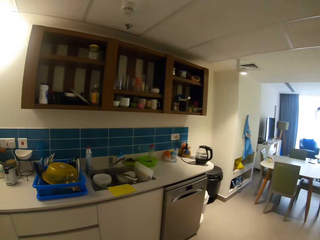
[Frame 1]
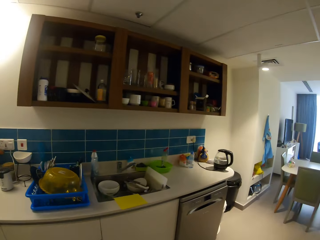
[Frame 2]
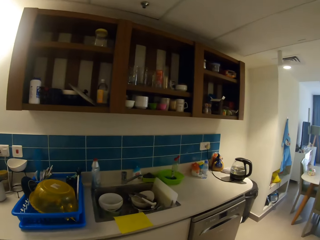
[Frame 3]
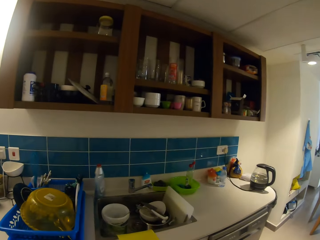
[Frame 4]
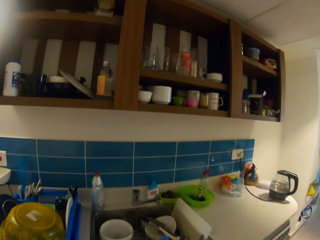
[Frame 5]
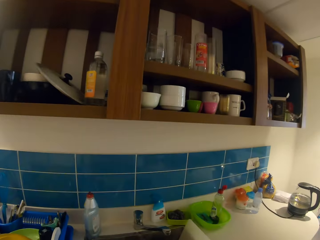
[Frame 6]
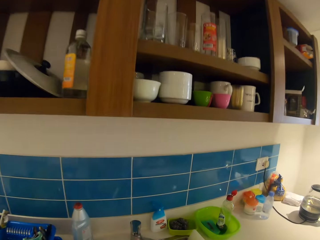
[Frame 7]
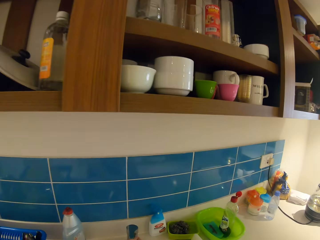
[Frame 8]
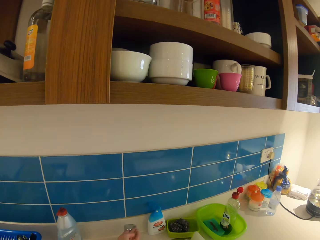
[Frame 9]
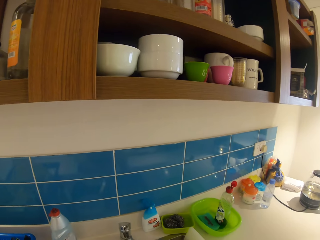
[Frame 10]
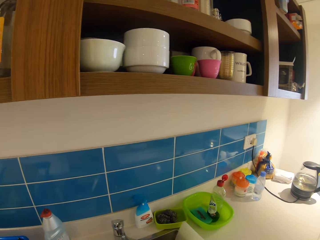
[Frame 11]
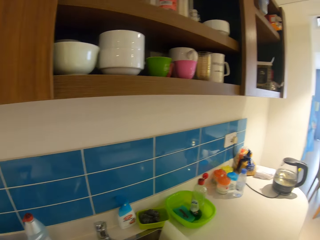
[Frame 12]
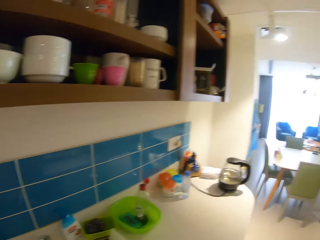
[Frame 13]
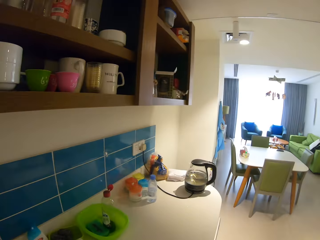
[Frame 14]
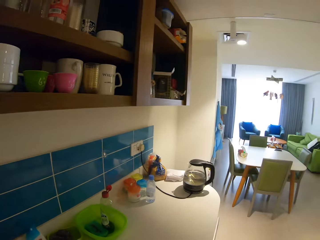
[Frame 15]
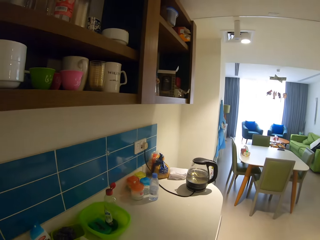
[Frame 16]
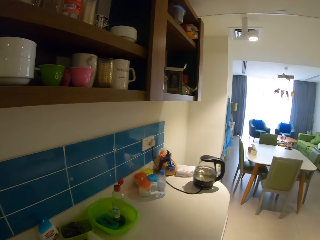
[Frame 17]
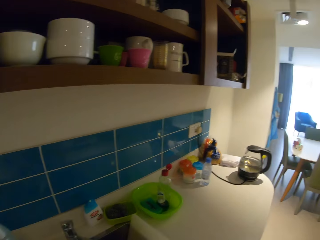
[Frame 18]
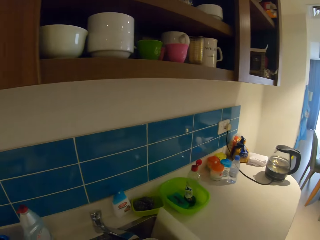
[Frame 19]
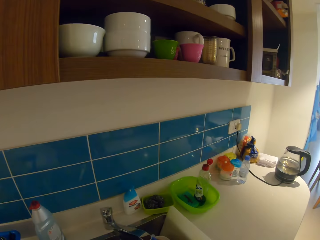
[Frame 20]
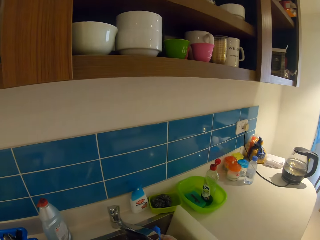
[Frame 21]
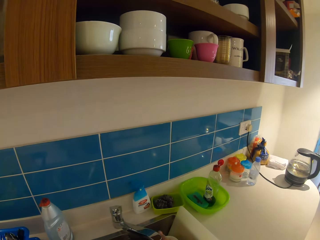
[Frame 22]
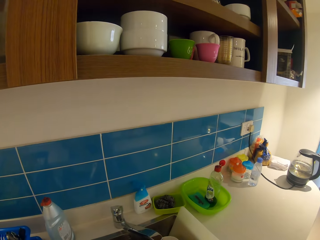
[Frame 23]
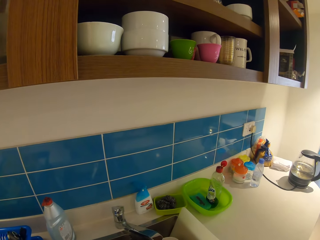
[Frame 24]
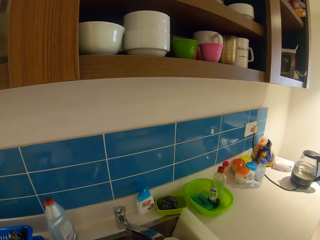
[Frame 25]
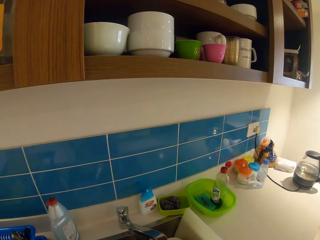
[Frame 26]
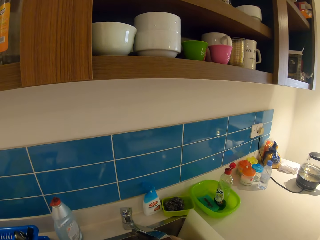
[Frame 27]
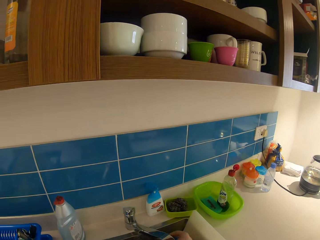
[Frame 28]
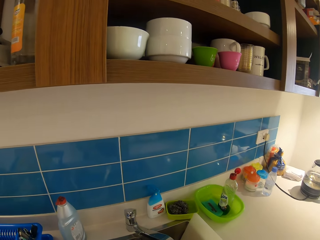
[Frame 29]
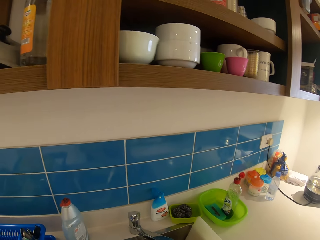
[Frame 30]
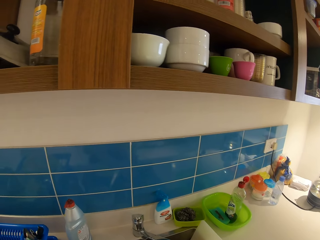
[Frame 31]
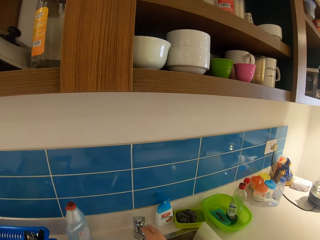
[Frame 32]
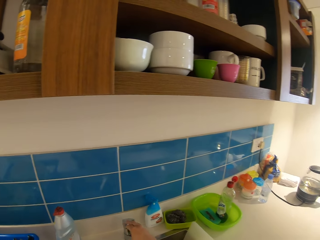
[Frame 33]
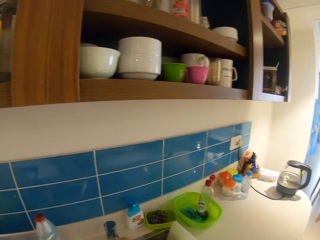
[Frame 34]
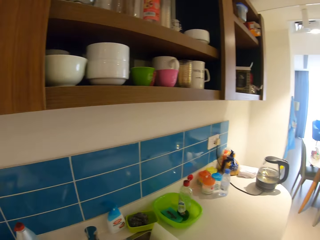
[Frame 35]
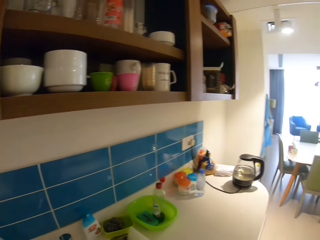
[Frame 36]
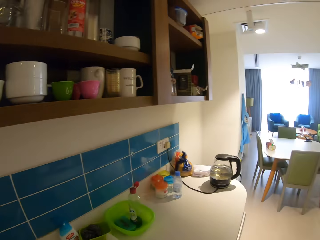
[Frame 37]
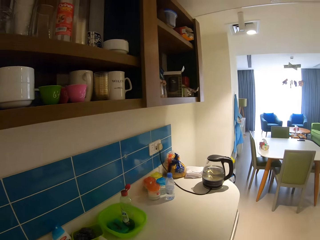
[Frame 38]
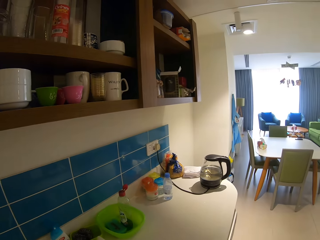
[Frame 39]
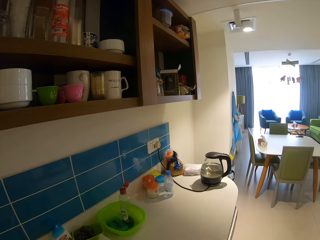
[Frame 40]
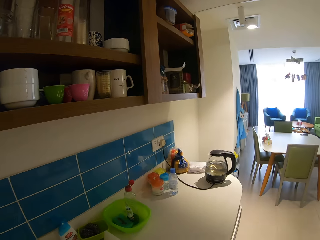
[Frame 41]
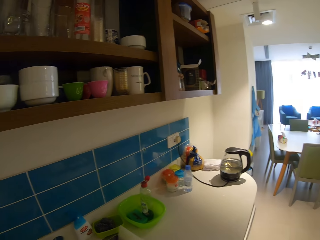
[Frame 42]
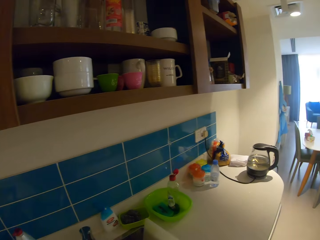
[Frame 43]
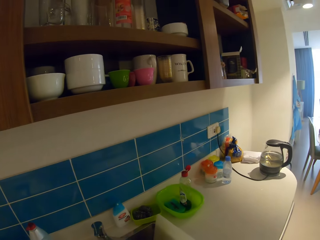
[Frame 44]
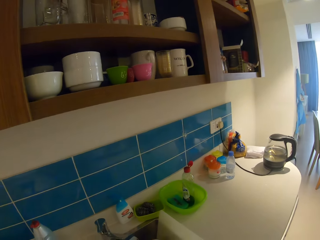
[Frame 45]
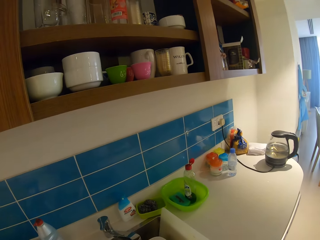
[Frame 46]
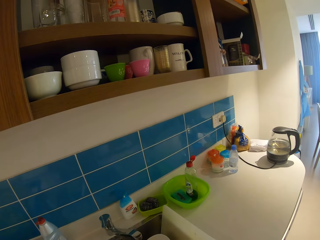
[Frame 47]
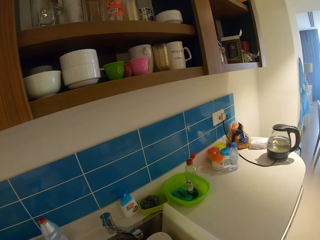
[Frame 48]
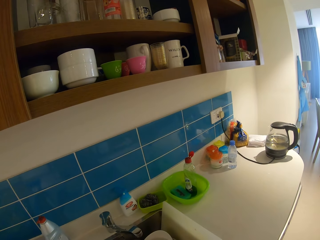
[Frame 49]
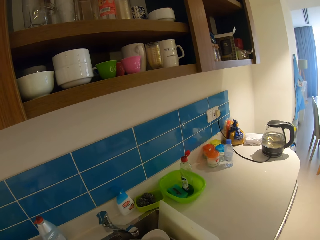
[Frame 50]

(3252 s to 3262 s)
The camera wearer turns on the tap with her right hand. She looks around the room. She looks around the house. She rinses the napkin under the tap with both hands. She turns off the tap with her right hand. She stands in the house.

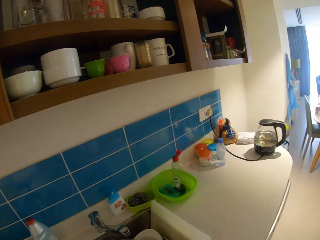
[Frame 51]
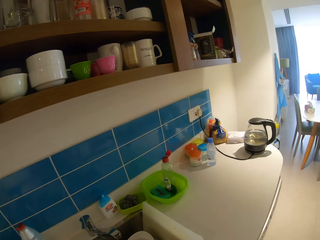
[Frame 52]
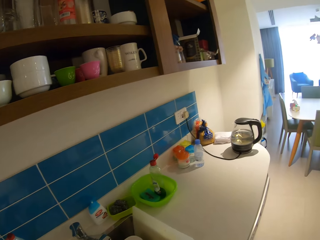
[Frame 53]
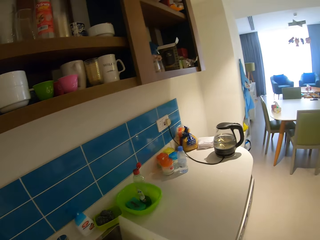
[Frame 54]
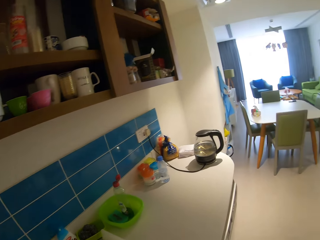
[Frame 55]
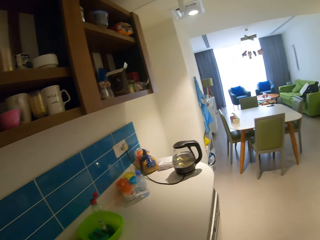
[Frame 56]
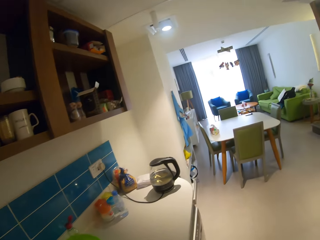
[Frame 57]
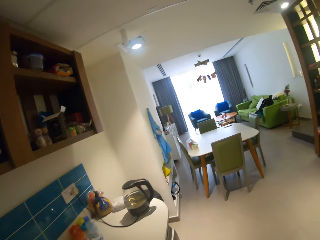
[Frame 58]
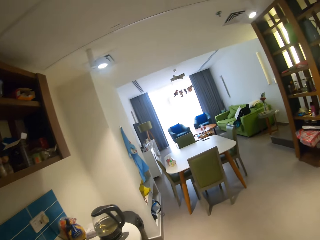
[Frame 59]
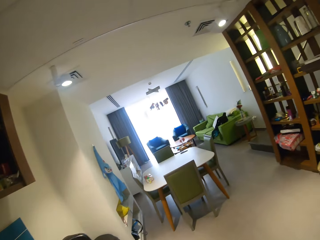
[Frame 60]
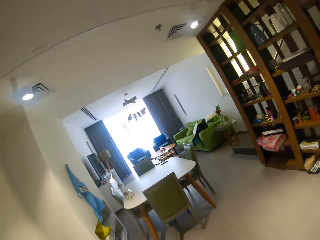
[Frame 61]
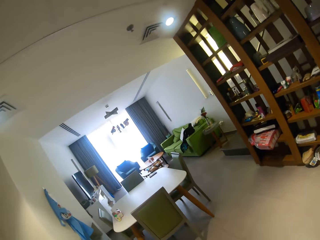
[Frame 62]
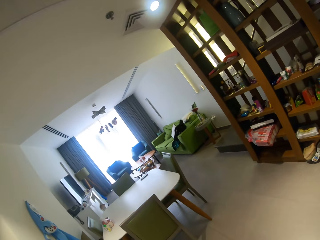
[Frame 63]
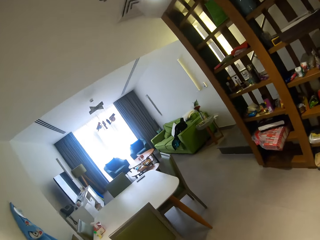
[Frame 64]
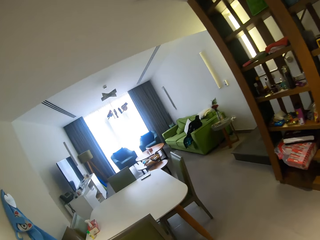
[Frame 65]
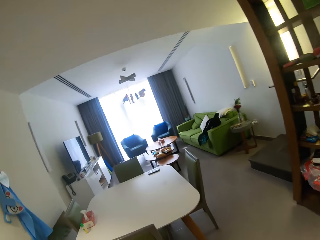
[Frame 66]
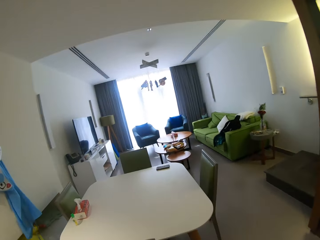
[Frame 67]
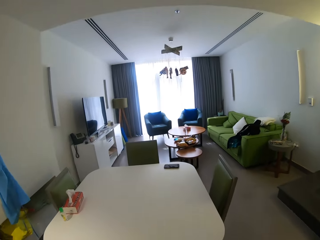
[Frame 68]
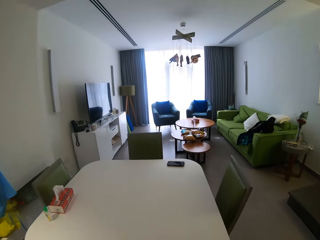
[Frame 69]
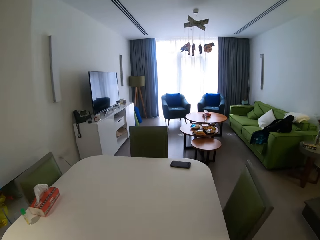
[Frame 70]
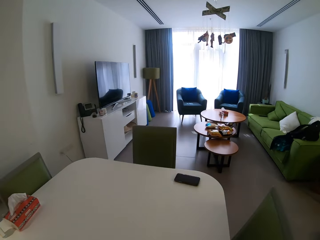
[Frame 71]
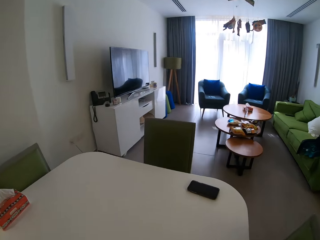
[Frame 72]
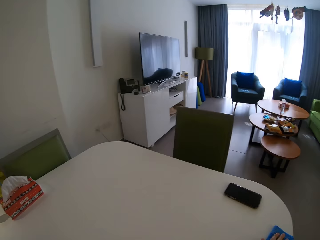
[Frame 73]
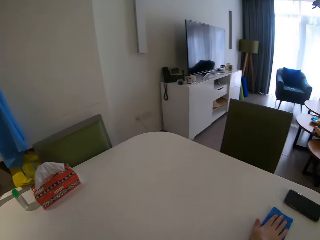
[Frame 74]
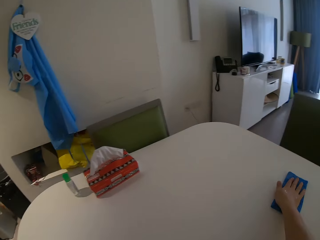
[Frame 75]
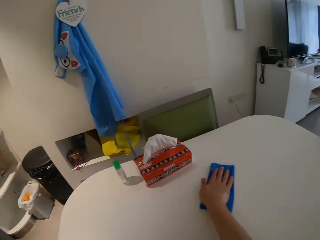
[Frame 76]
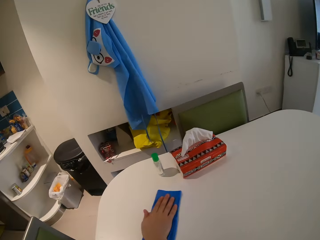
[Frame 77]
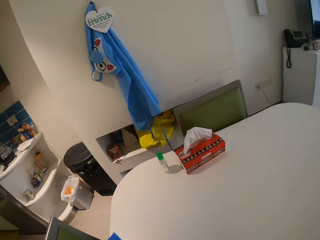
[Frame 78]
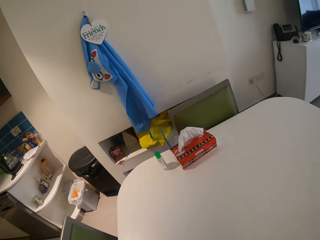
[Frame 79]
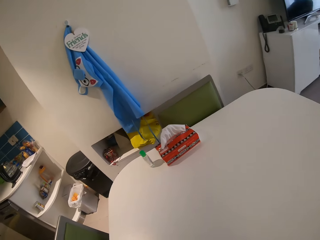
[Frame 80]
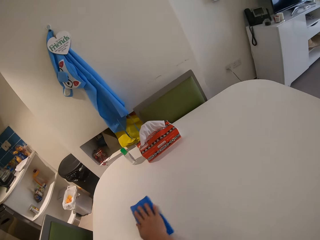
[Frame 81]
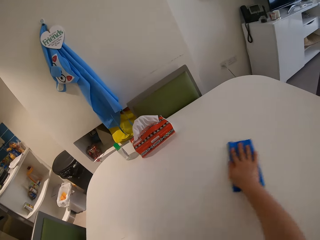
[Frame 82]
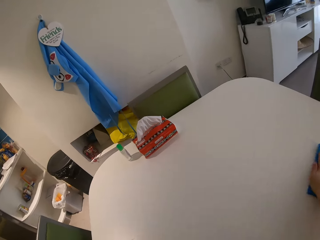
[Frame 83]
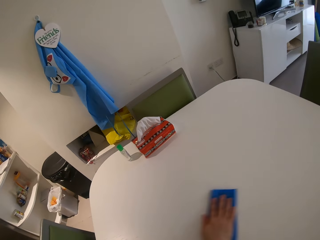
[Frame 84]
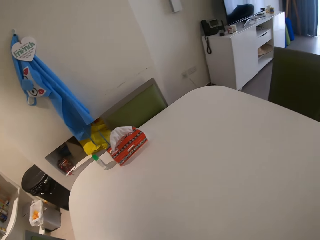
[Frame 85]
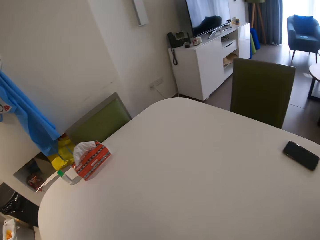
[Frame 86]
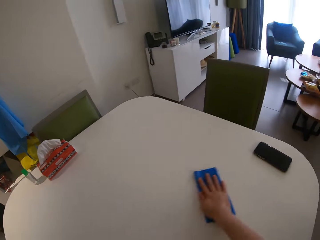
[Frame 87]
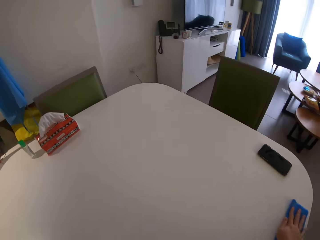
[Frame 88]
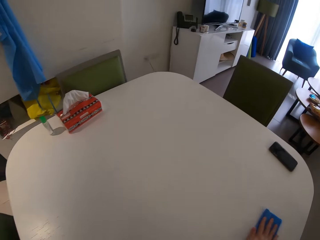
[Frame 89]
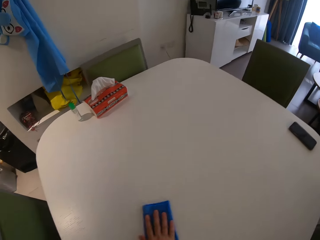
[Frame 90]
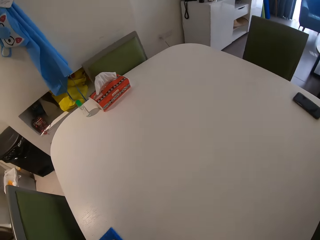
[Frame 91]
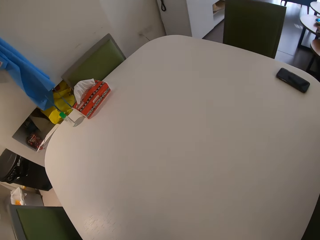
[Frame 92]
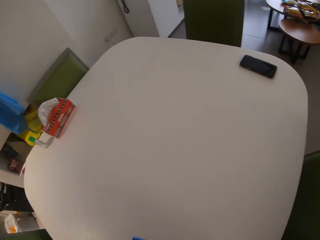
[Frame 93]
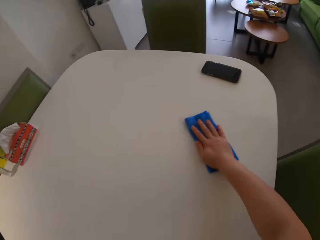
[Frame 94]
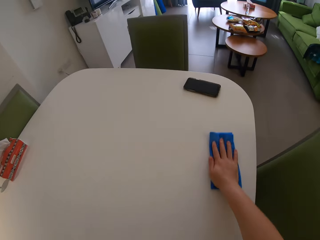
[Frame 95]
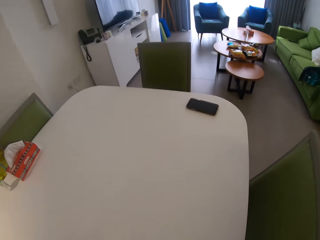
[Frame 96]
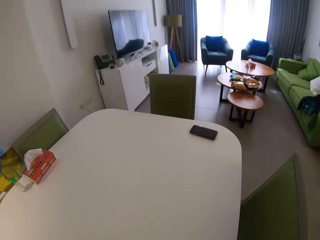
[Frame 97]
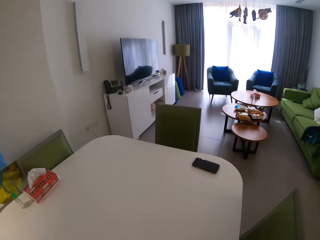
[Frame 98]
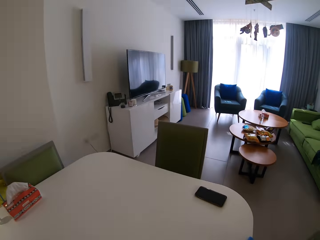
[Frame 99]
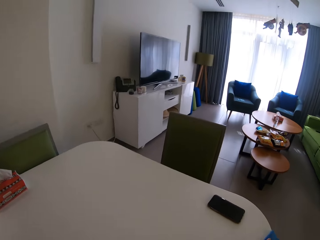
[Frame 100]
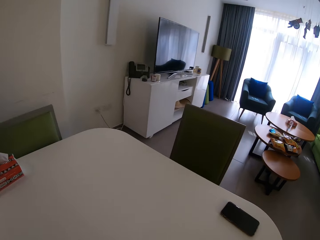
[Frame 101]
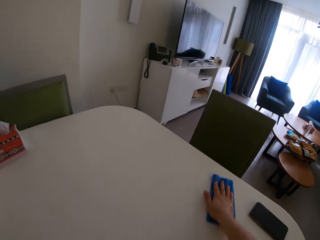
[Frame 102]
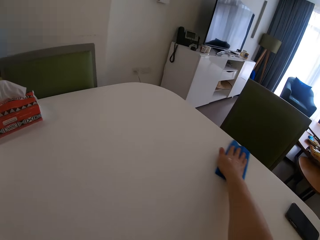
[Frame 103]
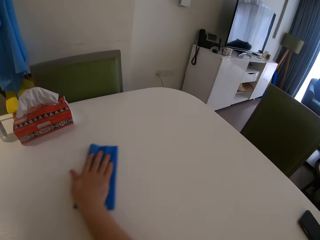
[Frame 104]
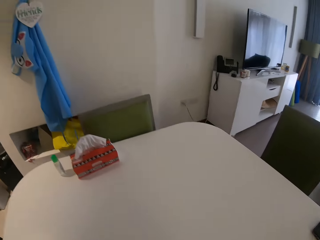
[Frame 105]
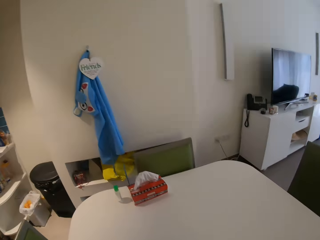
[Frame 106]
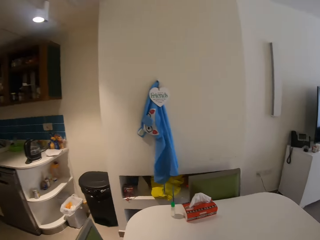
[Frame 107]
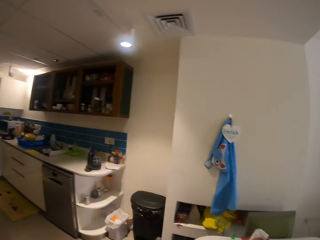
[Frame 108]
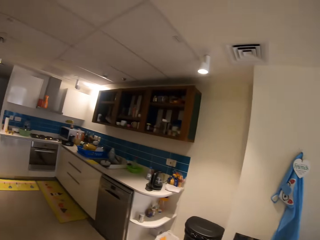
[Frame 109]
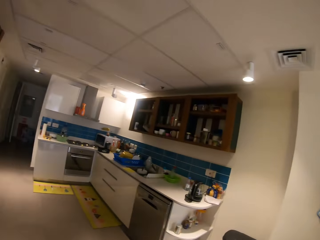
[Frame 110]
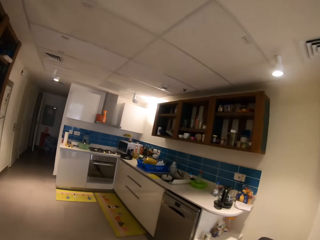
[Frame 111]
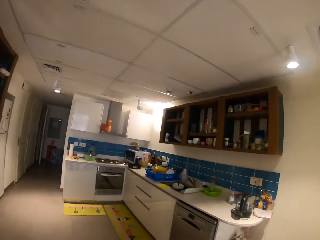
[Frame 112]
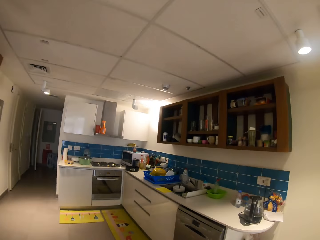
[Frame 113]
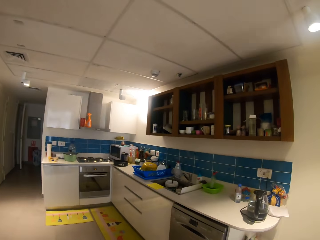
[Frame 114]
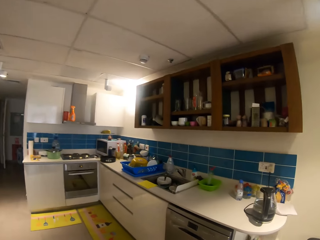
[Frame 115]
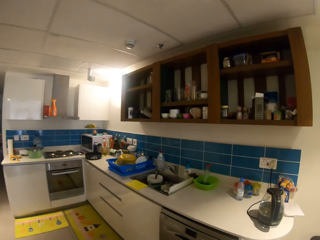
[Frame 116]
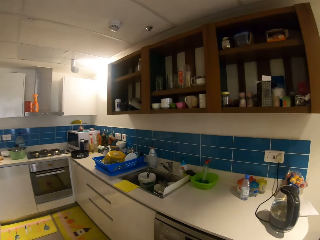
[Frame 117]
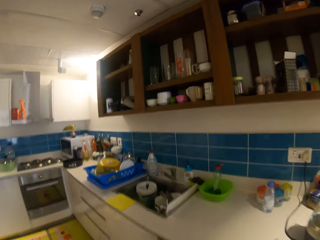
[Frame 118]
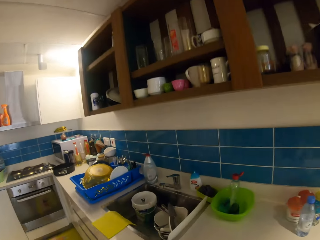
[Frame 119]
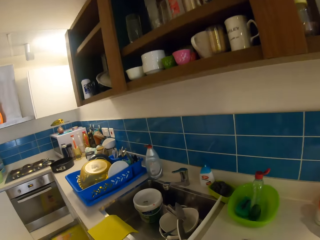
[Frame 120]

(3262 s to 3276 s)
The camera wearer walks around the house. He cleans the table with the napkin in his right hand. He walks toward the kitchen sink.
